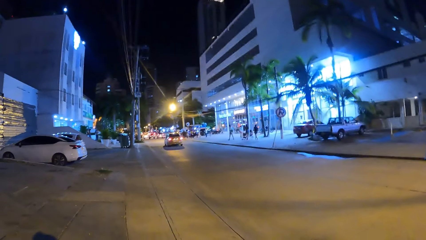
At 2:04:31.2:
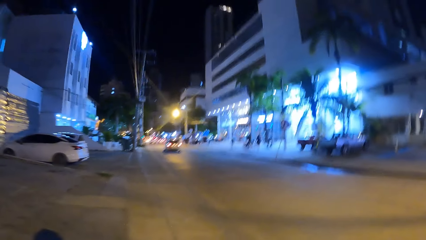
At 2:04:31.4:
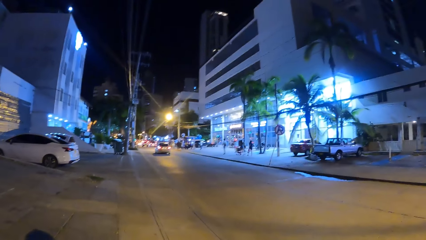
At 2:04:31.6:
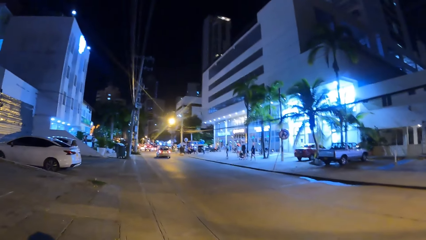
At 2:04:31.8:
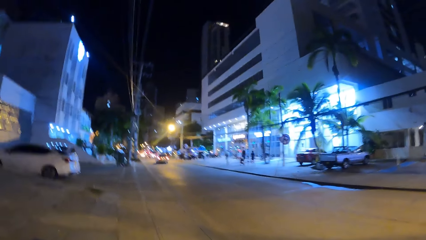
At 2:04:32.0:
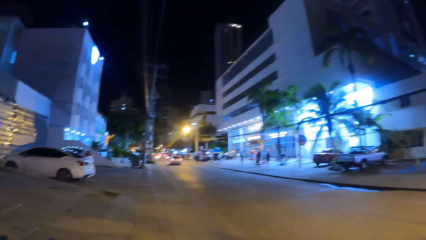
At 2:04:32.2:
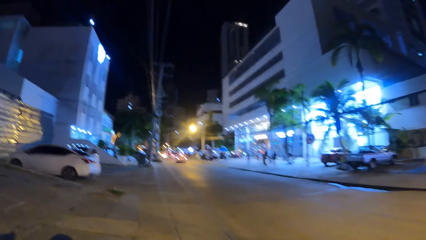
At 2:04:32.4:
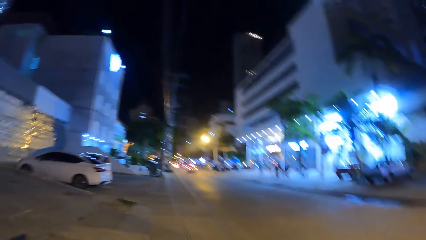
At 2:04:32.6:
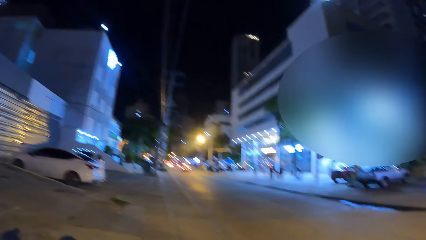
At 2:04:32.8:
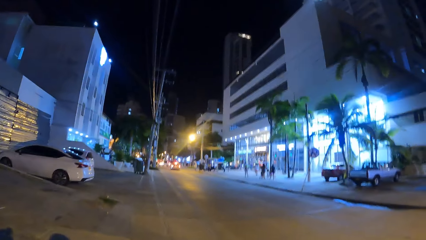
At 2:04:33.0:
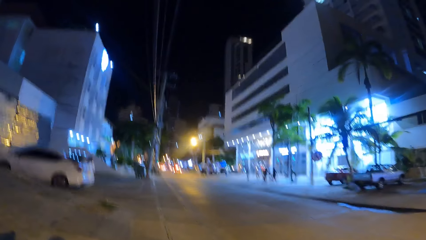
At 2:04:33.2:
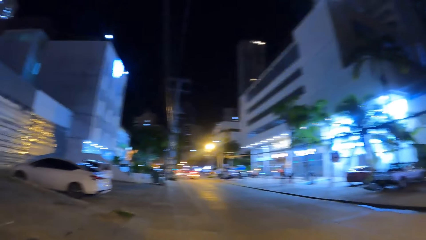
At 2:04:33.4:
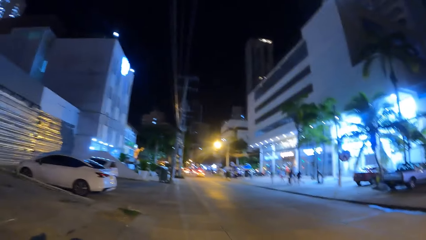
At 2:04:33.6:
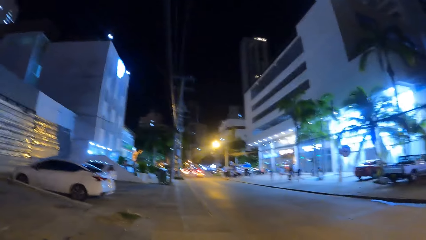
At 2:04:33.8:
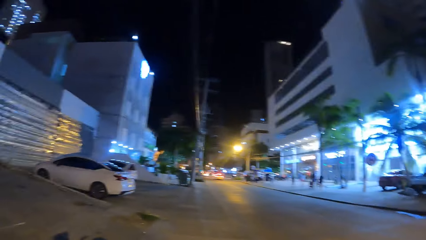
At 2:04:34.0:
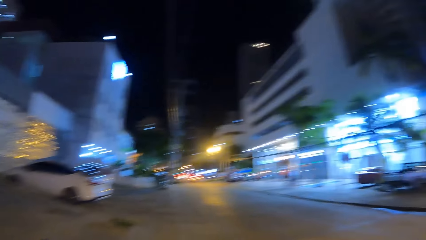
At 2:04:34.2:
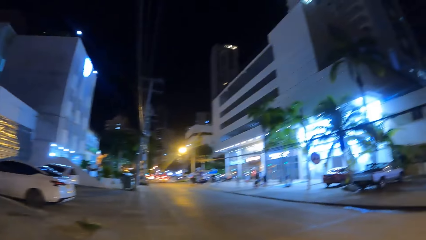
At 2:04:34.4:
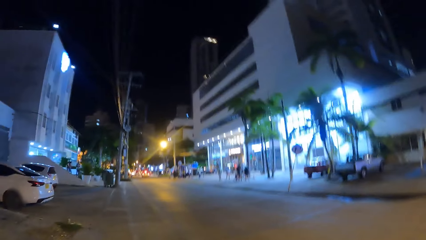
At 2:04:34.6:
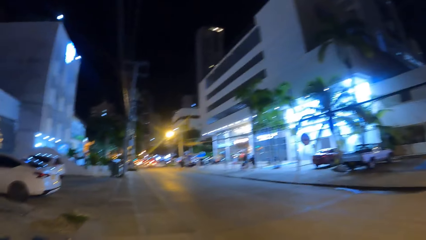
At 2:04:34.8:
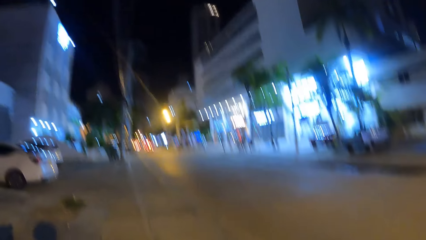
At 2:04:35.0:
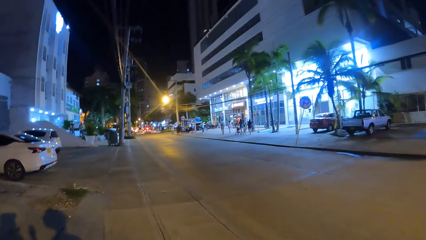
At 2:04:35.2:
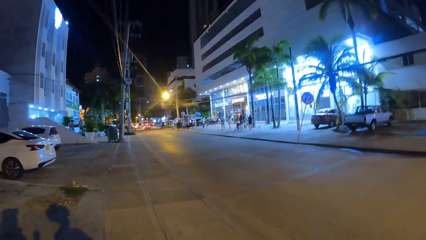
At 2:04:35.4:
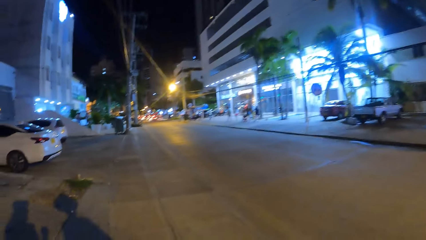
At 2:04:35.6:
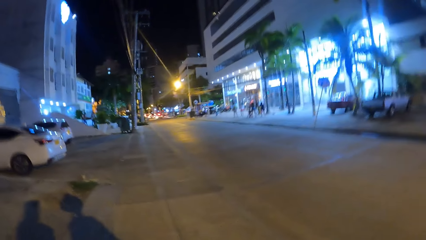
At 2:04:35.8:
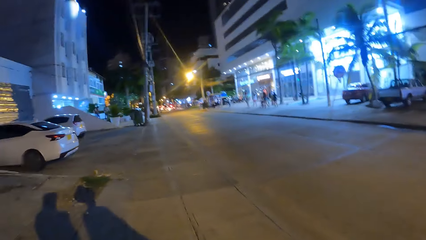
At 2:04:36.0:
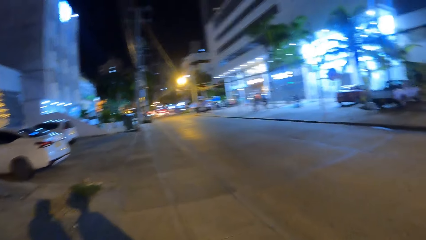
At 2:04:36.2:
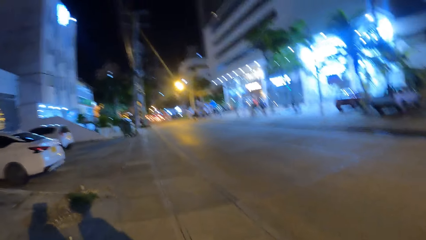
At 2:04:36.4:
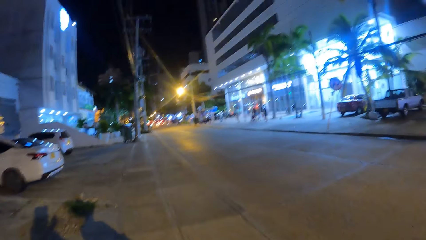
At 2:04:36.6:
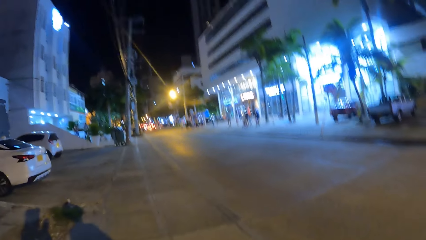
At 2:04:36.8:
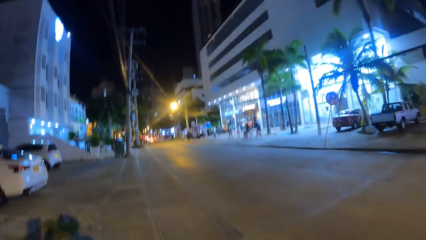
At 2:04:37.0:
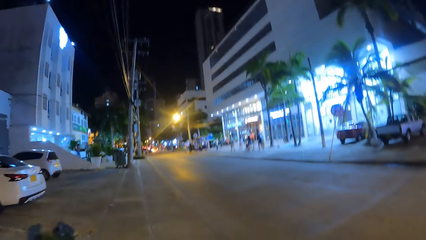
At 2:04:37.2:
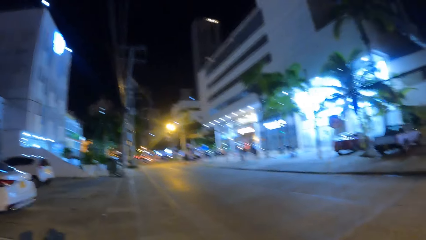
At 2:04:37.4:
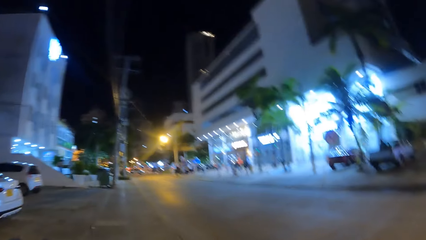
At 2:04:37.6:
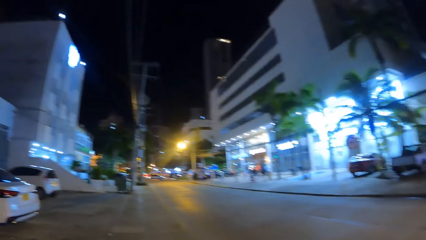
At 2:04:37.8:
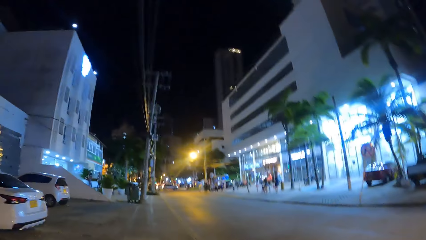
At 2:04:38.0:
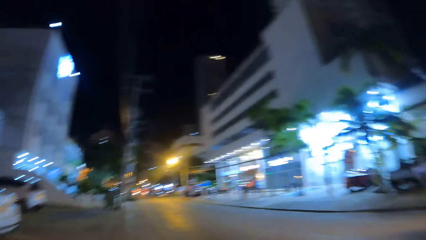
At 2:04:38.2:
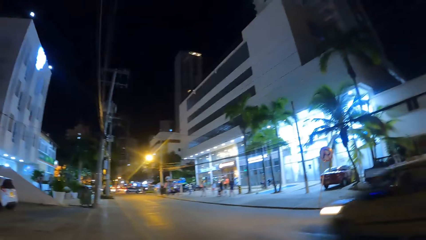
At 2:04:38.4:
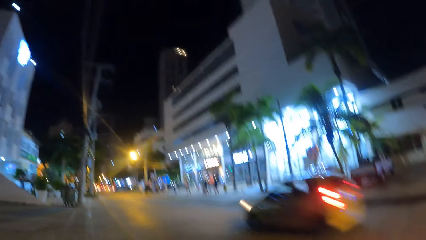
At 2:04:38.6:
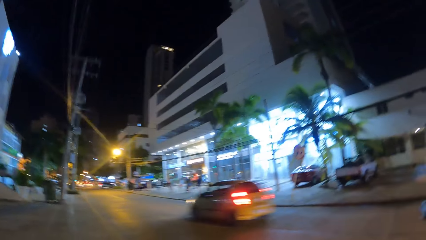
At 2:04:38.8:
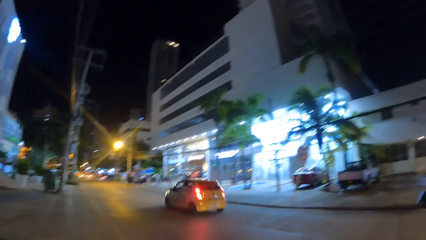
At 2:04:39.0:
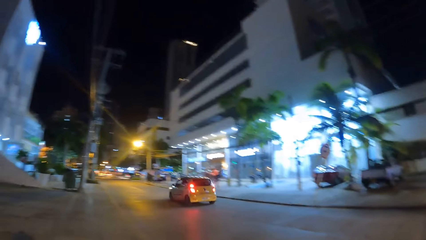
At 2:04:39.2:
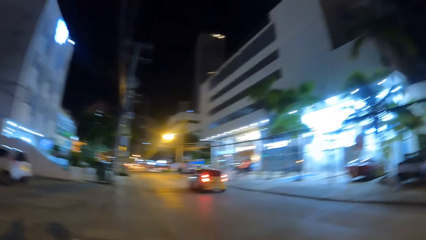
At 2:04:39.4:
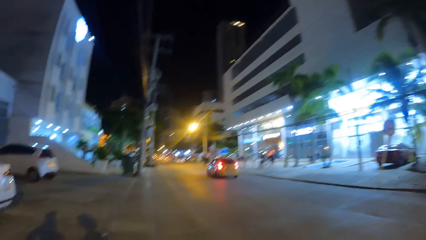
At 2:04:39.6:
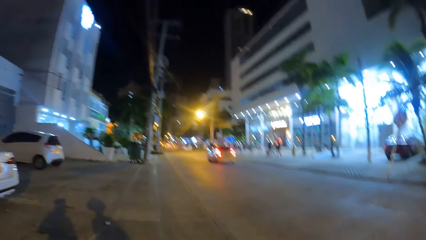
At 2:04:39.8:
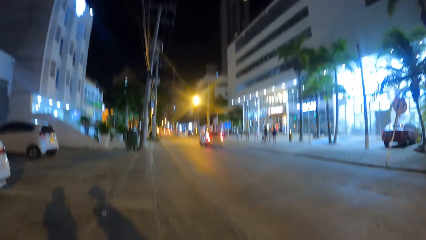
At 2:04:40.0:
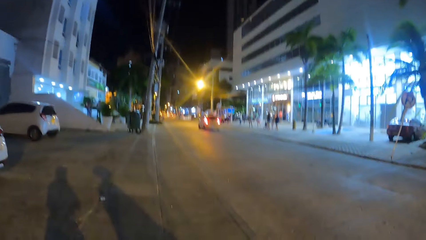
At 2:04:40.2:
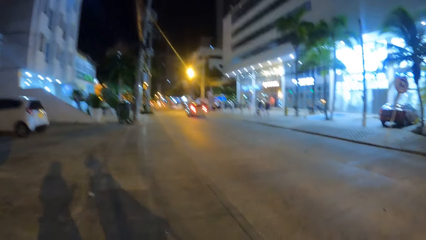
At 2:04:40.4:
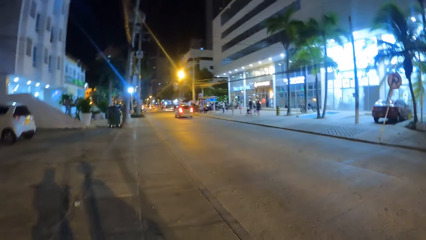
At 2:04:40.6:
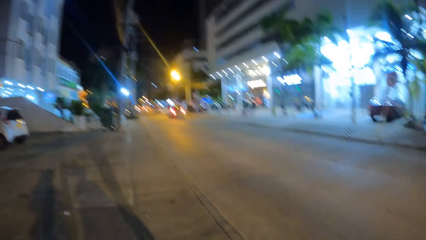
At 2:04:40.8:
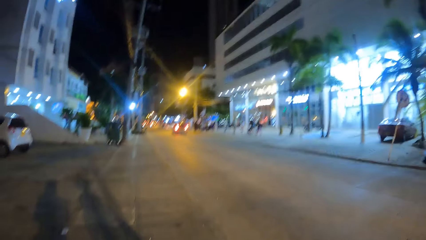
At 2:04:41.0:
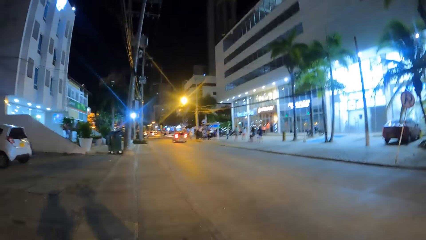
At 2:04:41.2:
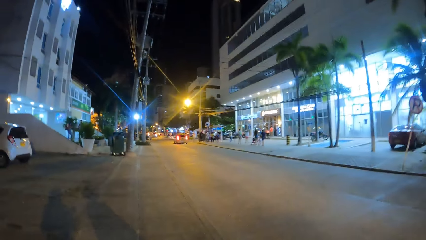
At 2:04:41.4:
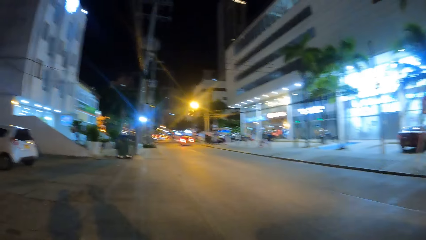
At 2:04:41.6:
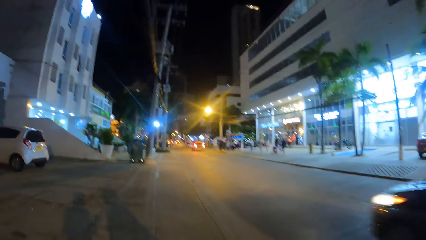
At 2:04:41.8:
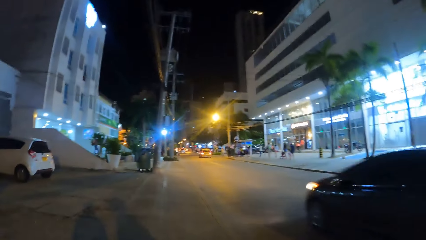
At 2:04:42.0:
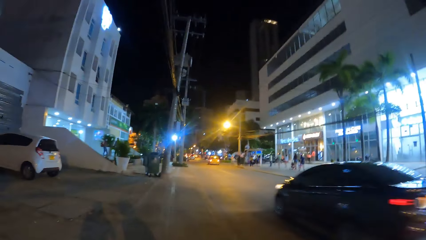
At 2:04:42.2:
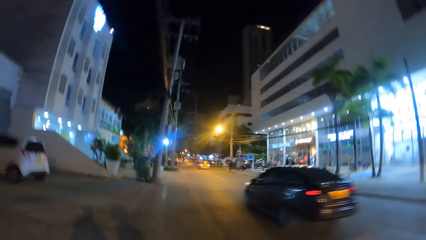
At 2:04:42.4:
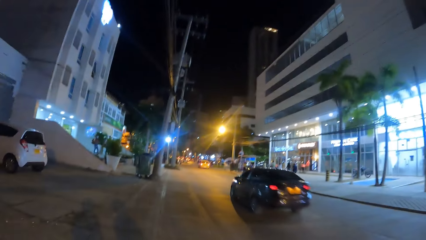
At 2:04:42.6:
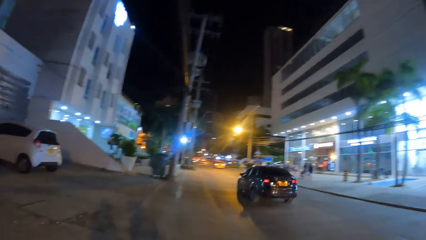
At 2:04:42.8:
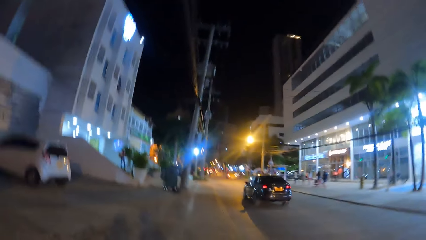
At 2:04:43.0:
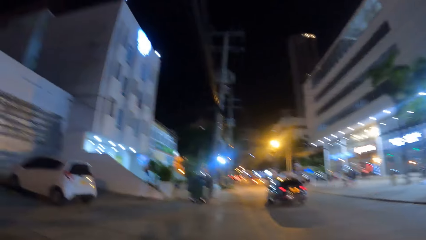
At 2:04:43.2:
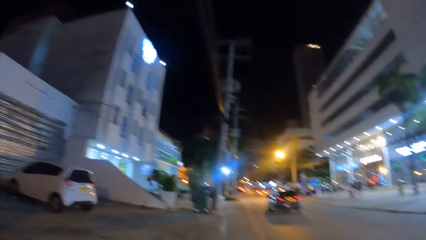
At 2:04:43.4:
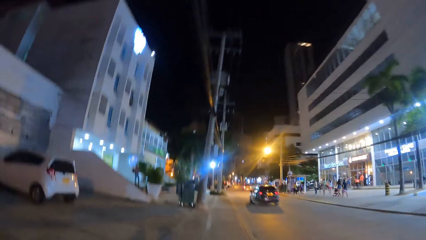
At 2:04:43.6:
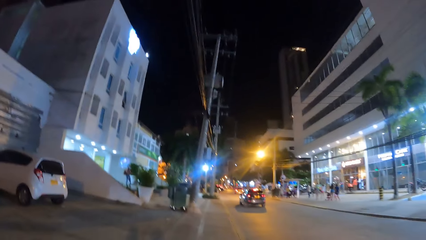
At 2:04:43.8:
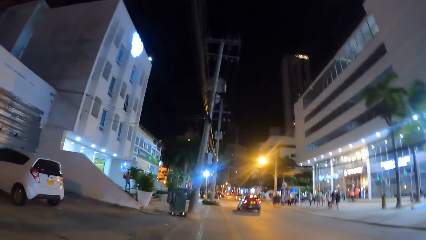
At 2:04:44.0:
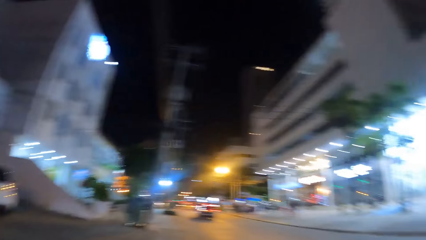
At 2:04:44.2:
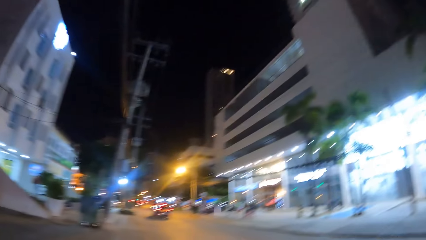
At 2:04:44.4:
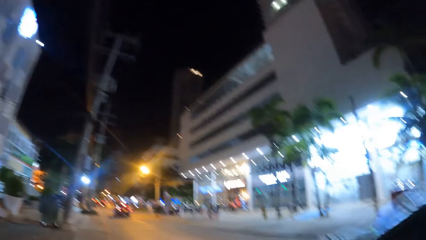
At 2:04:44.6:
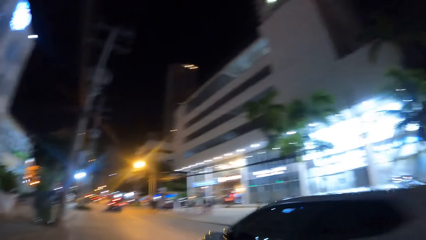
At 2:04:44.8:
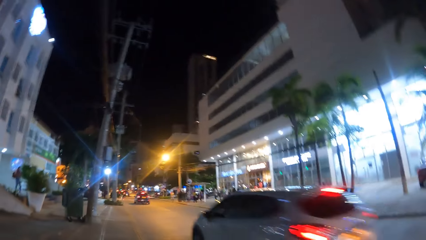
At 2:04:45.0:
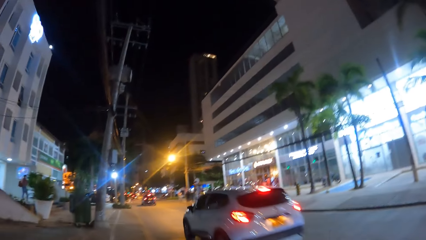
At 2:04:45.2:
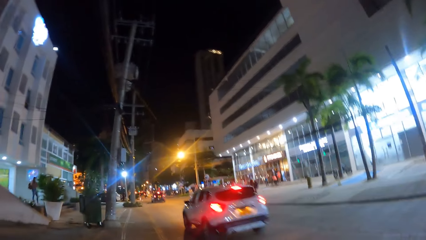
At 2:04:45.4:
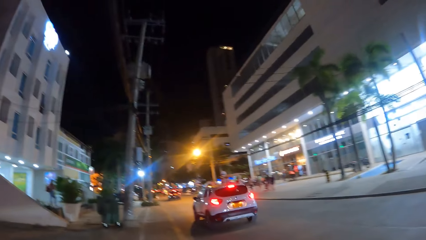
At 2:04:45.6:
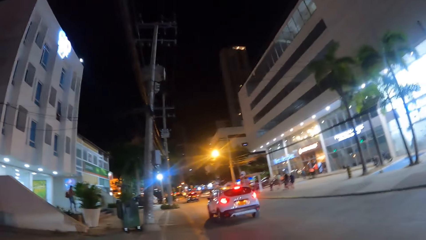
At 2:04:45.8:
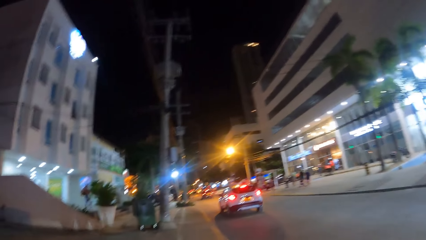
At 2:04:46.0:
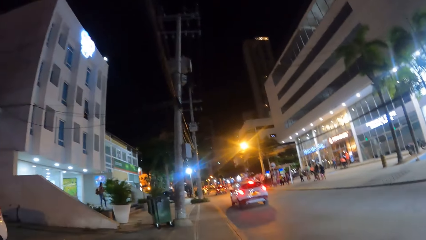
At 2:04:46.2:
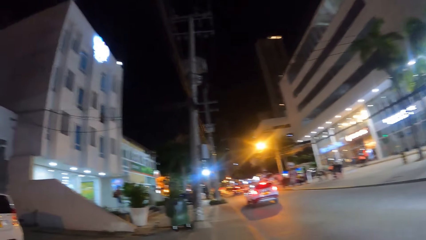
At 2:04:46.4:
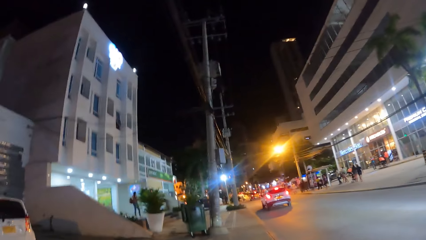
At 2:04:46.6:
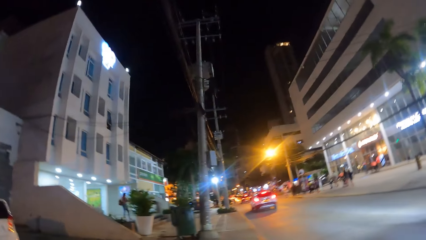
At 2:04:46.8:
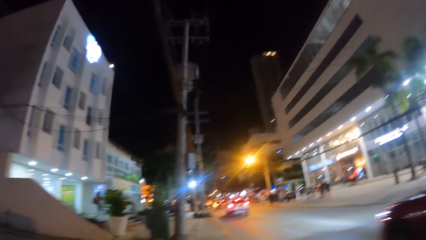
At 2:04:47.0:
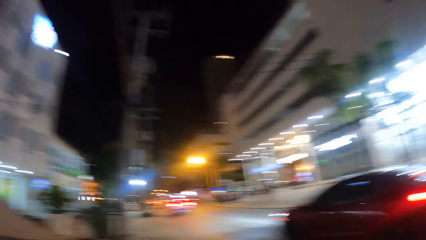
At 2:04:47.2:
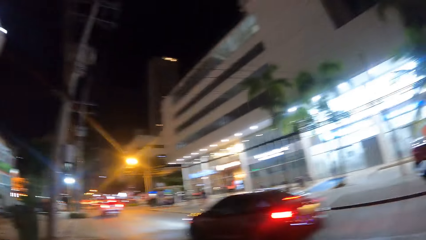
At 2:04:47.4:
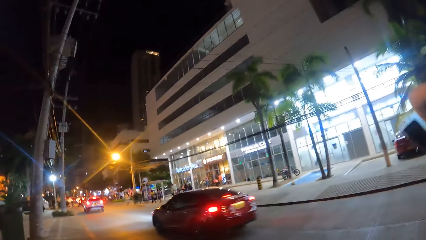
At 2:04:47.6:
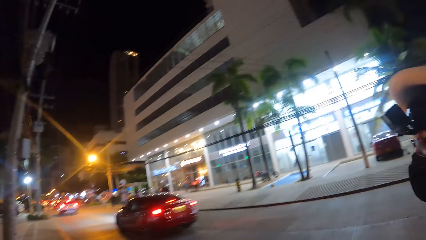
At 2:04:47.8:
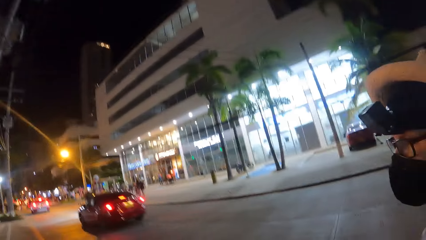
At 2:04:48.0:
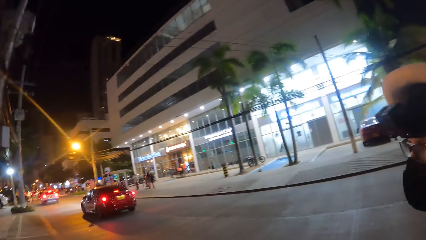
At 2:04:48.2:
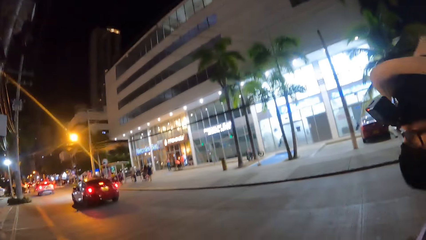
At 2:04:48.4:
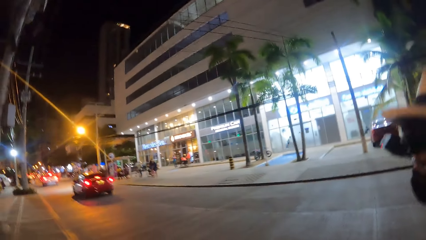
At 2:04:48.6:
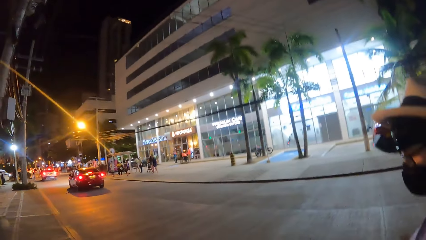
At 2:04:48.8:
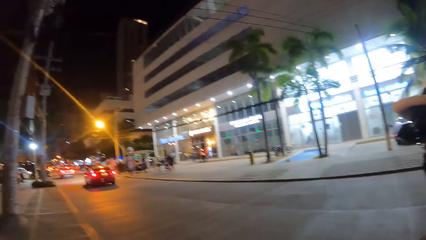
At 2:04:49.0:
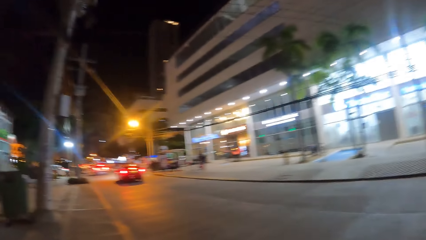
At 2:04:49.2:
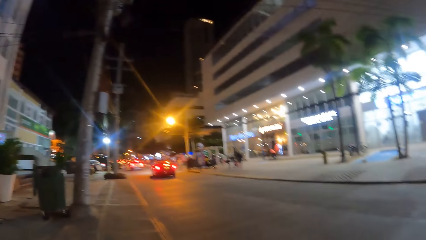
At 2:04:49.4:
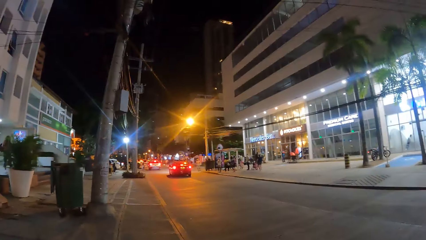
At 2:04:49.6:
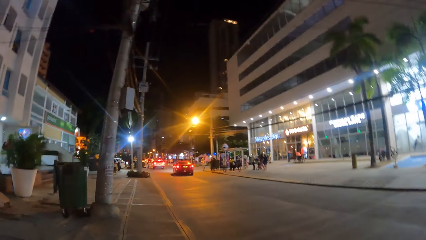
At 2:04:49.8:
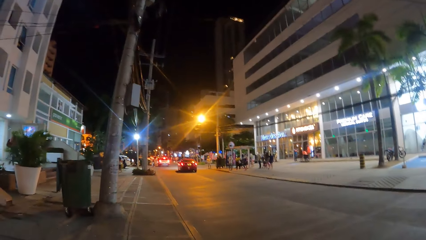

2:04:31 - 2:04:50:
The camera wearer looks at the road.
